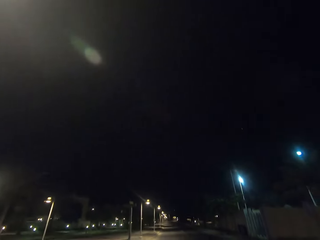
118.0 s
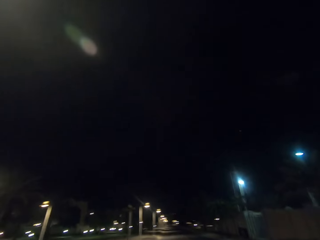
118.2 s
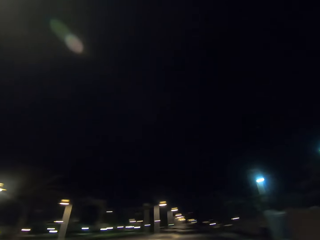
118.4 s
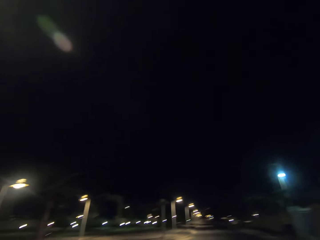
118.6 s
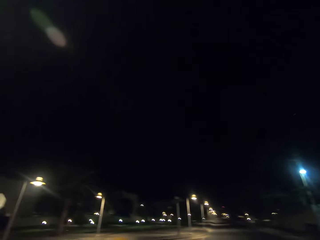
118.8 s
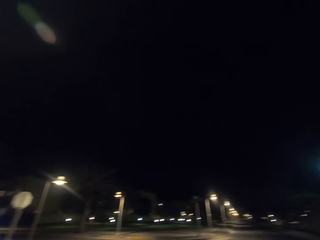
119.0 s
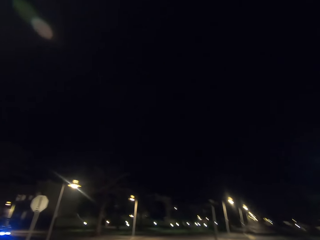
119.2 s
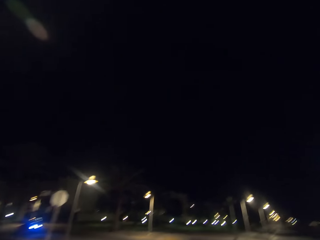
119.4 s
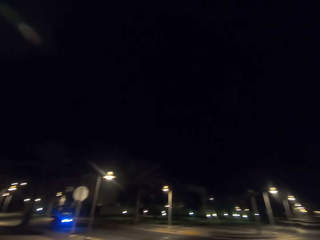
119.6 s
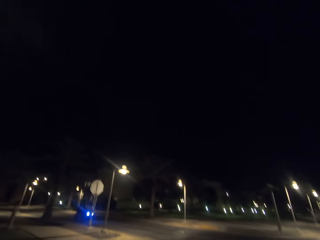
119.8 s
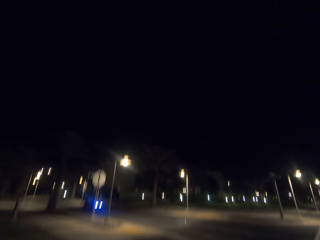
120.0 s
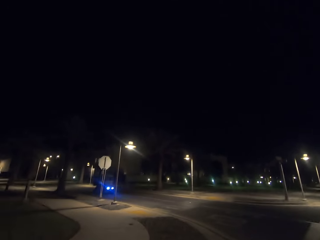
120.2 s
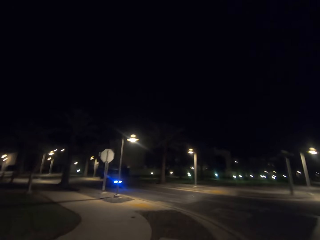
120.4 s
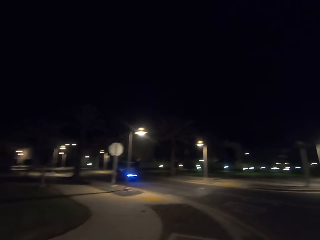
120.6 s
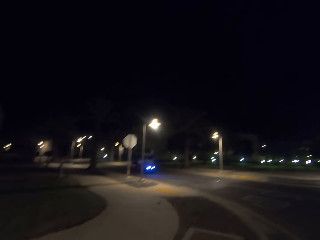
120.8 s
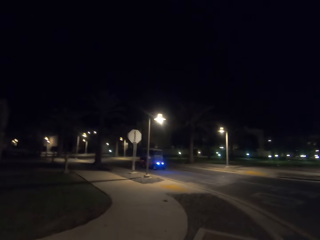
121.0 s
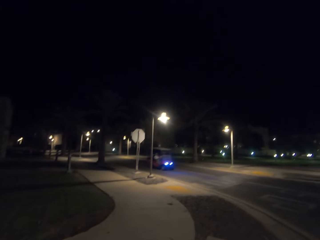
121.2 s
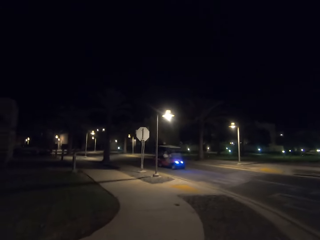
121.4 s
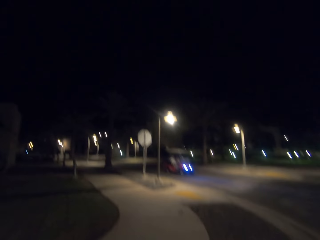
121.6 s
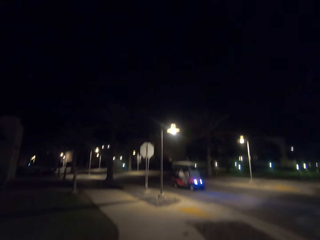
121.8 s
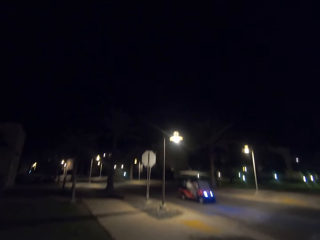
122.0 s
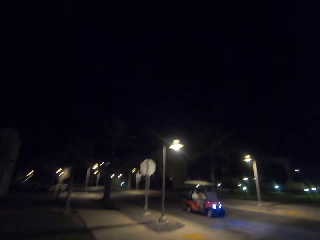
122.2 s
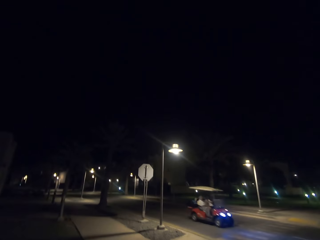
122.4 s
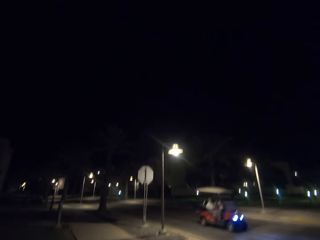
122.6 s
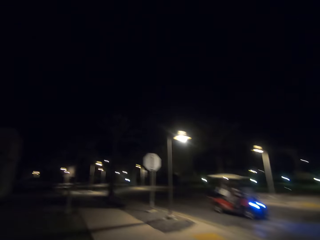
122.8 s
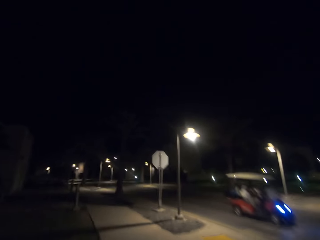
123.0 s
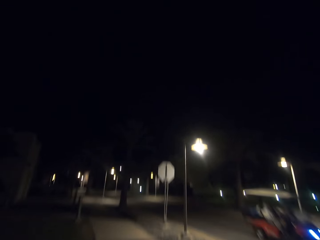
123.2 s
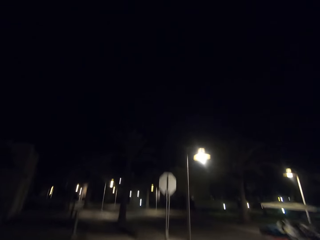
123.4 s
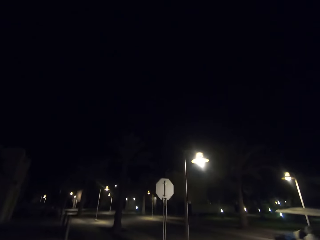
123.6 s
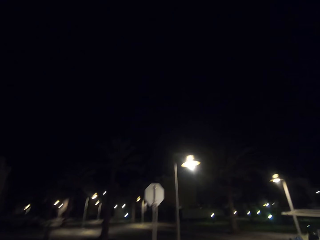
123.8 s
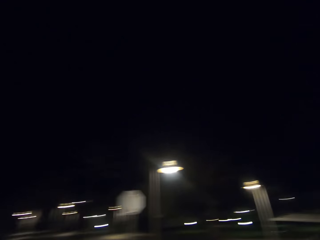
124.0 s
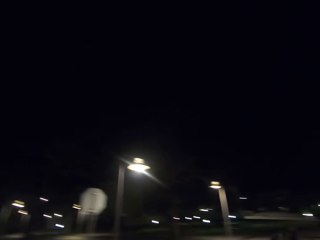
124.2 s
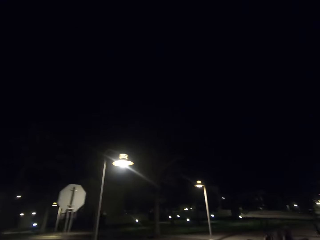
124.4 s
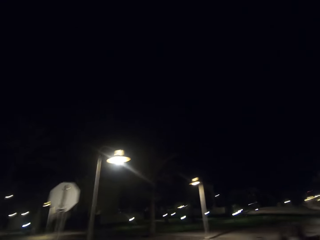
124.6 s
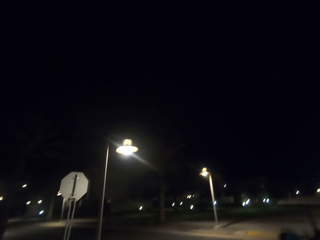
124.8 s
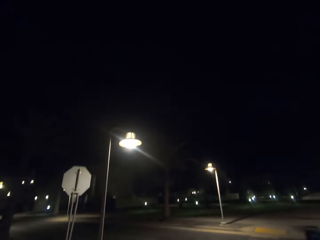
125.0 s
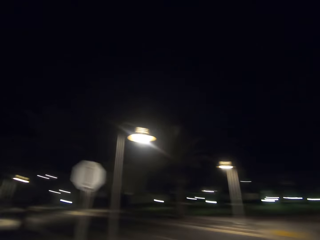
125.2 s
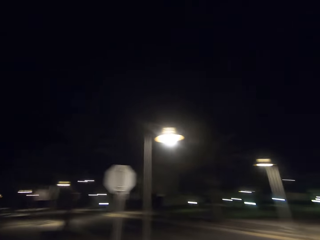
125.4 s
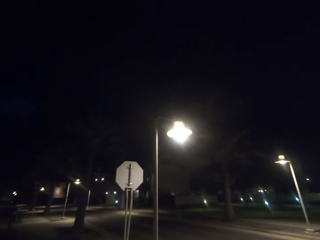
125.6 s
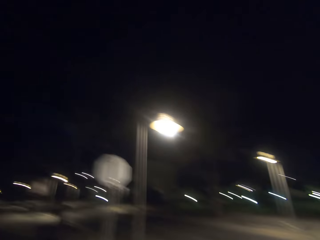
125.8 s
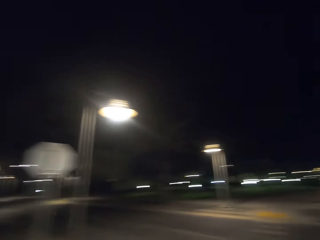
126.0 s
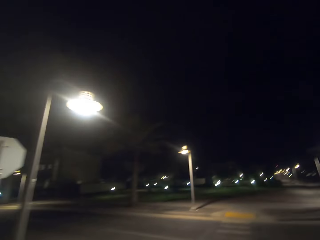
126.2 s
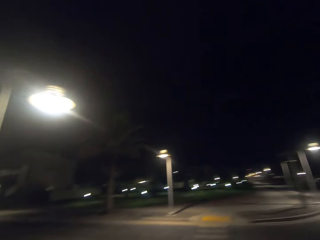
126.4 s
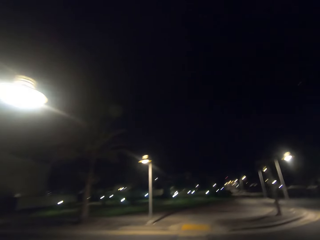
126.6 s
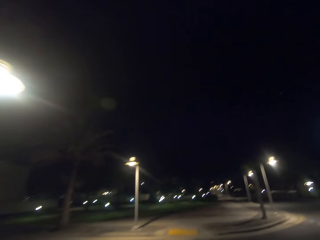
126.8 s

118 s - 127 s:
A man drives the car.

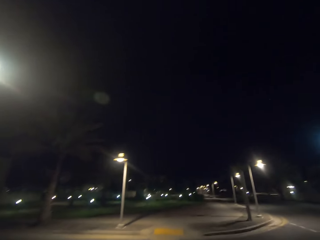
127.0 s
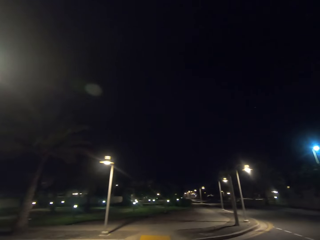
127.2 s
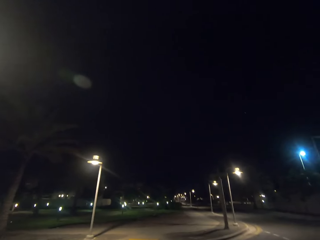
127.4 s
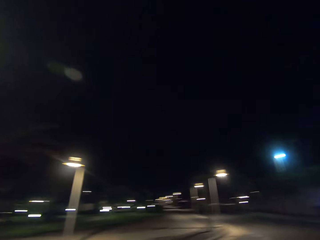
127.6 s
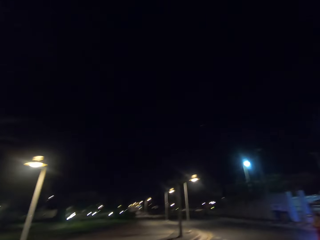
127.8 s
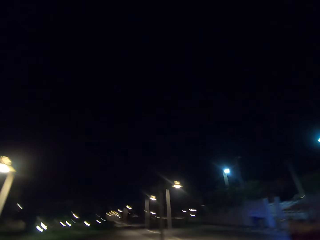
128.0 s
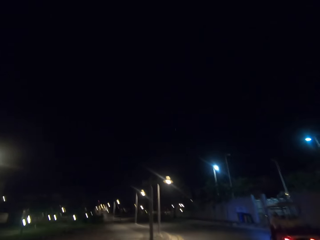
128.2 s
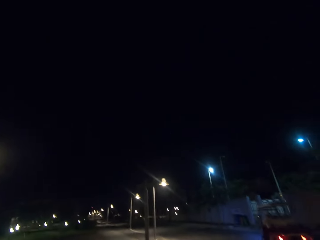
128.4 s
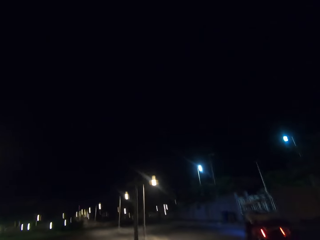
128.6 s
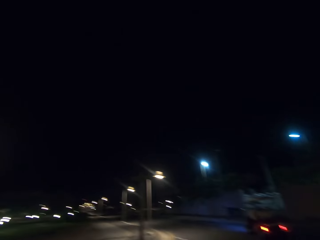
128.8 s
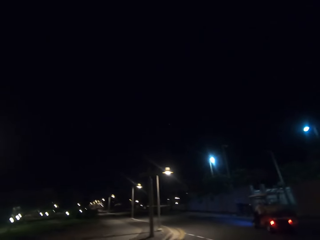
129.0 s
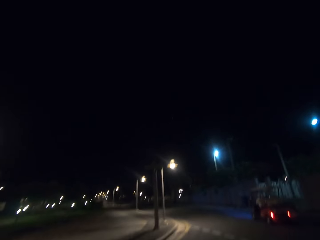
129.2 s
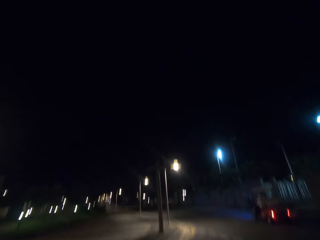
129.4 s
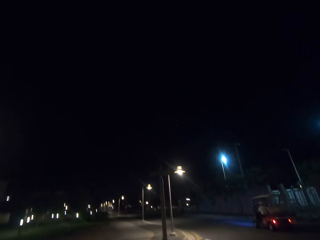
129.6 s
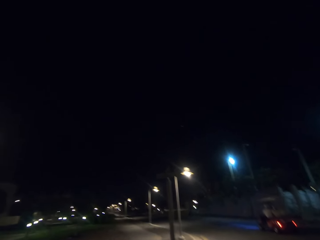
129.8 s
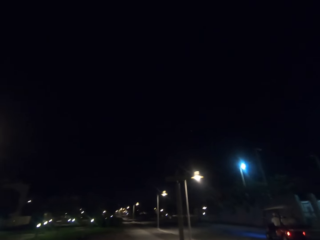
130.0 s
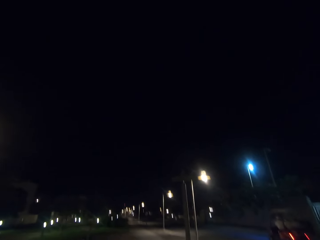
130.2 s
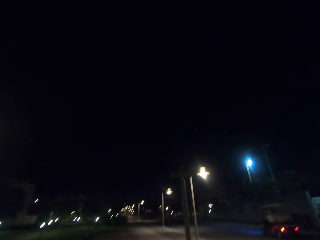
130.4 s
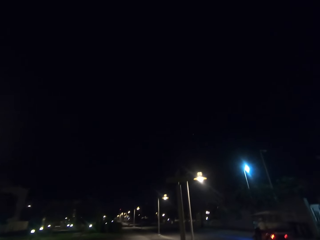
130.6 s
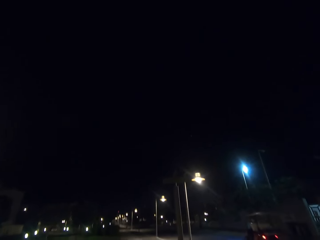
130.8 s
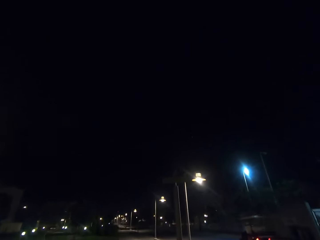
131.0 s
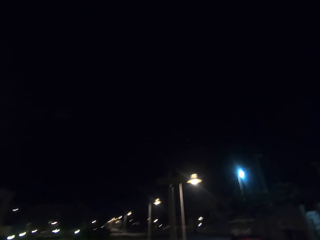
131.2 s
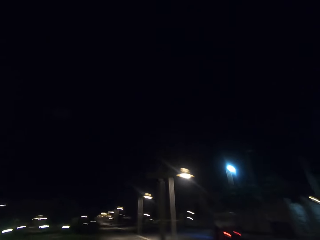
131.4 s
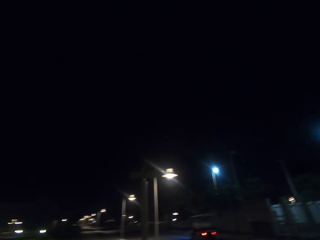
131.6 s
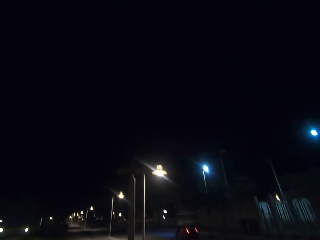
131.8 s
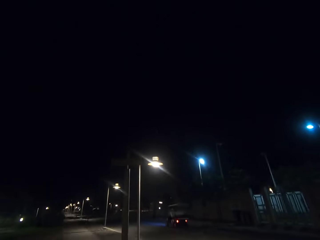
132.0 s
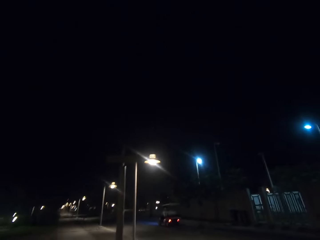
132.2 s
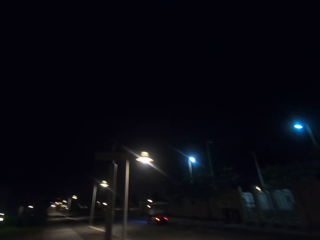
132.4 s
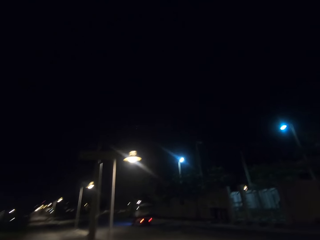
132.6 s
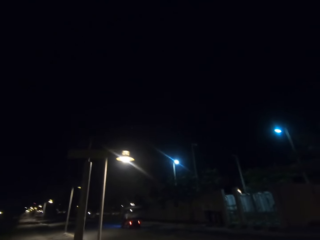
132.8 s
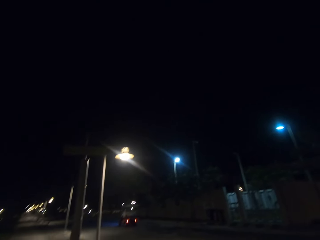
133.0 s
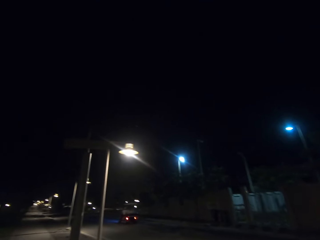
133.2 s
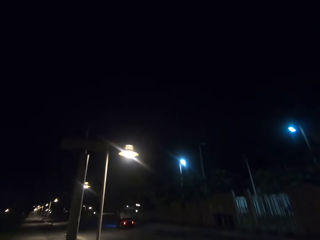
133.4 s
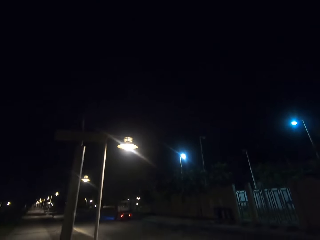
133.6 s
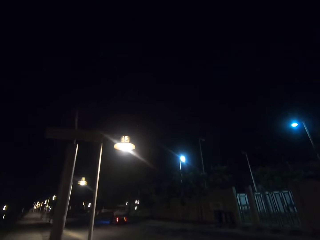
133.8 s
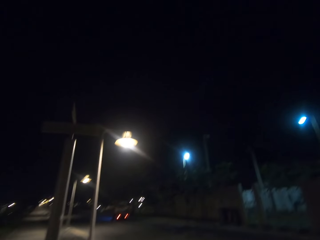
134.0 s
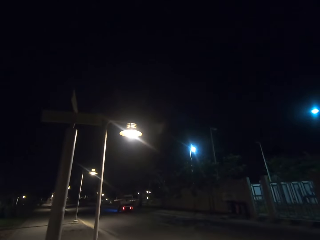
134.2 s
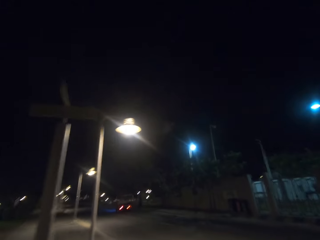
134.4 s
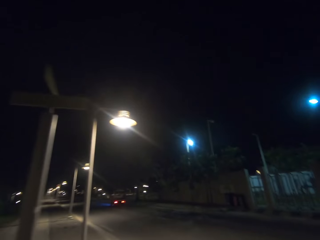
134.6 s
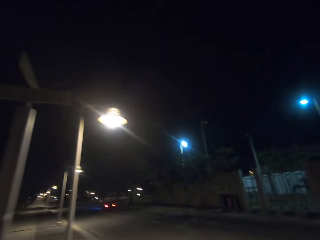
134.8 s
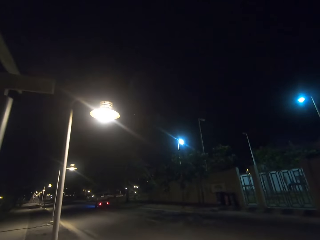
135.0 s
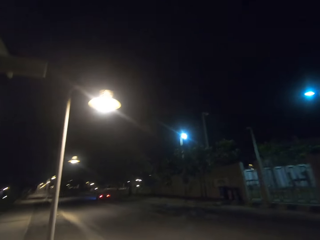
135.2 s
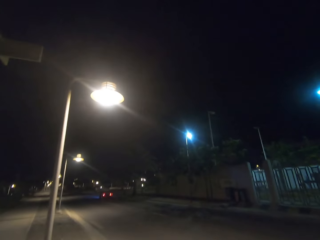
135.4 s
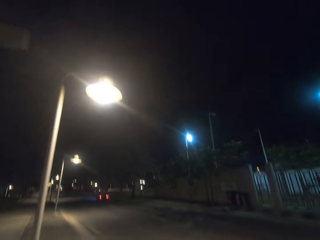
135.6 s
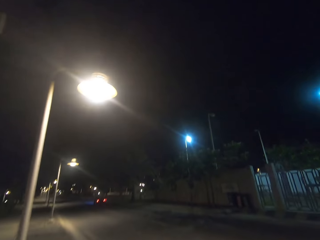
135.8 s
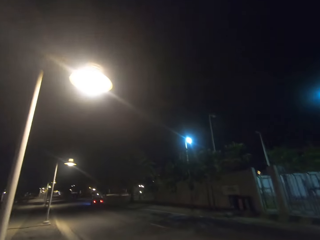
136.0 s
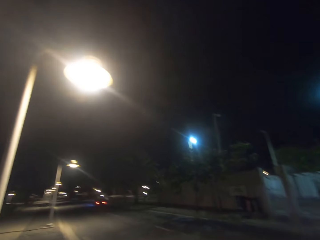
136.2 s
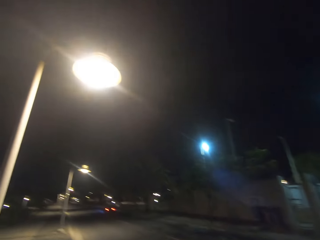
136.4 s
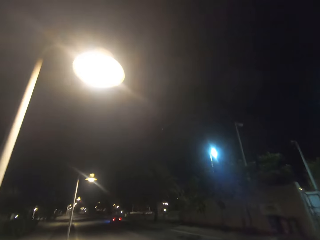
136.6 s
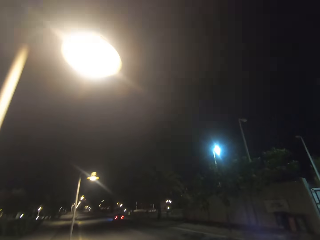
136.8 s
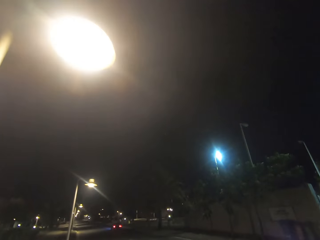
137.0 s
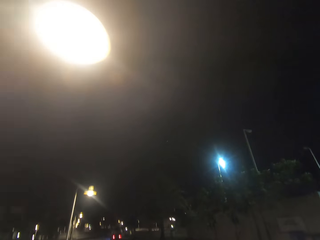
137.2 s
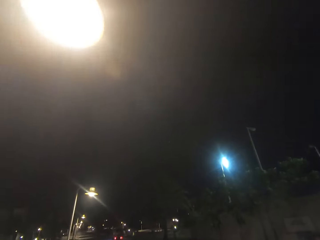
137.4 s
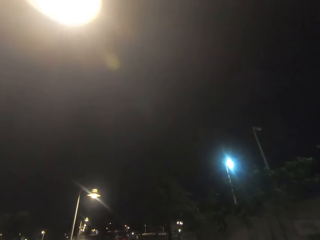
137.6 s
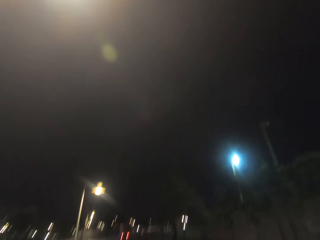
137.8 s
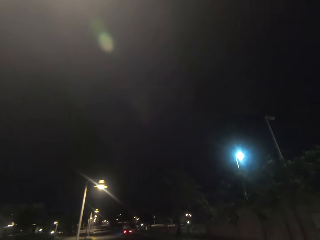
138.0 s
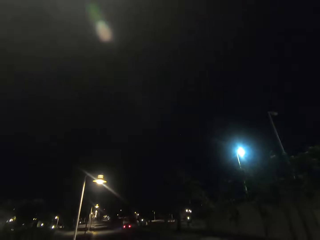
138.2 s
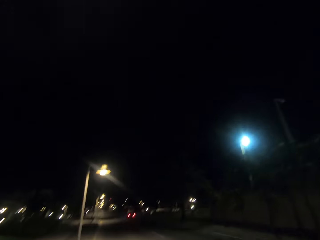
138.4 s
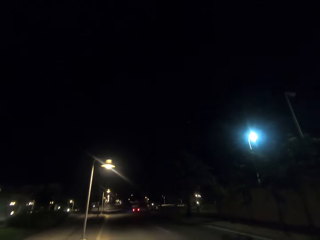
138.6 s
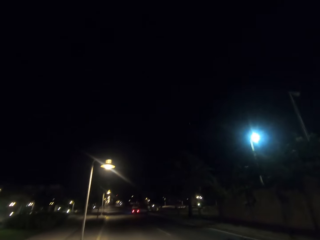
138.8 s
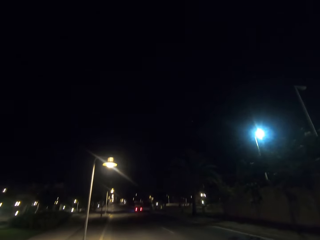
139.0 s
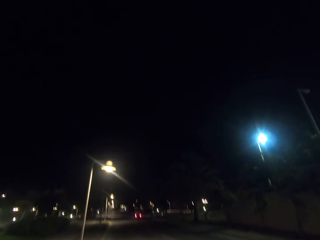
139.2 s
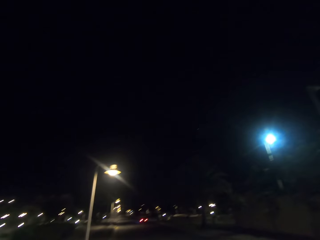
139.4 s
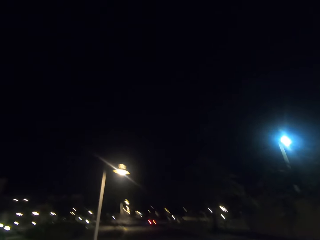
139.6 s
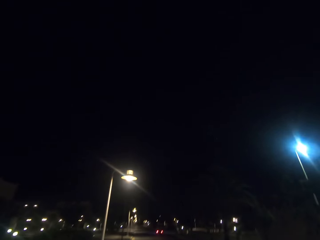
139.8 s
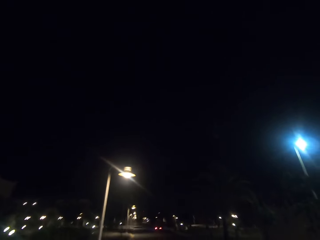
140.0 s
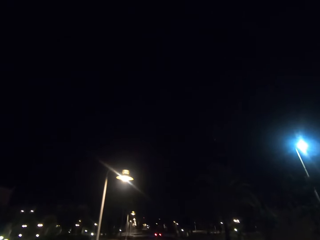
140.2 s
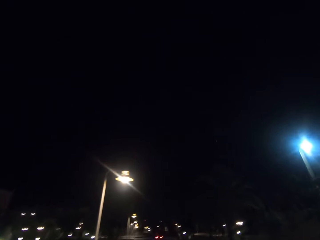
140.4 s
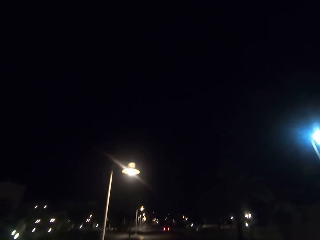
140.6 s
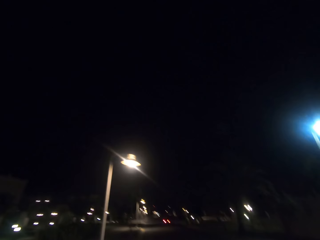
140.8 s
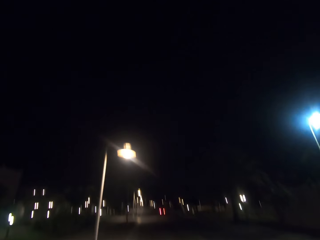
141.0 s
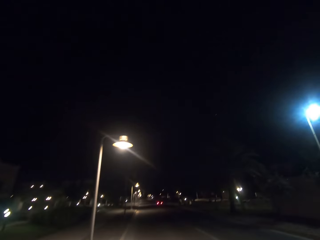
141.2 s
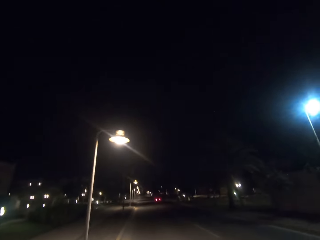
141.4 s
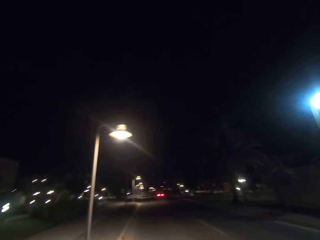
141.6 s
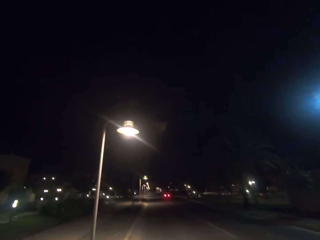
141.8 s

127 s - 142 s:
A man drives the car. The camera wearer walks around on the road.
